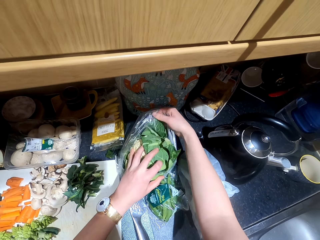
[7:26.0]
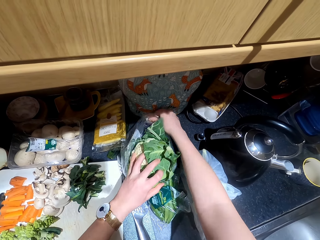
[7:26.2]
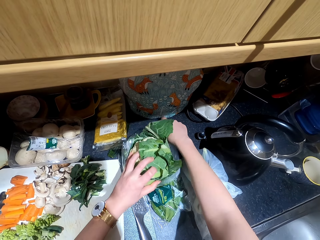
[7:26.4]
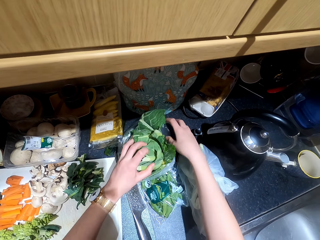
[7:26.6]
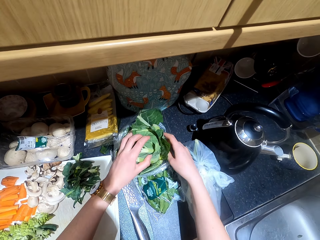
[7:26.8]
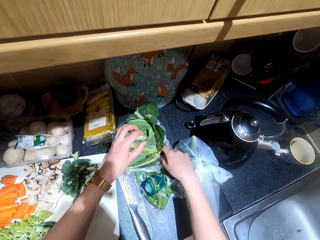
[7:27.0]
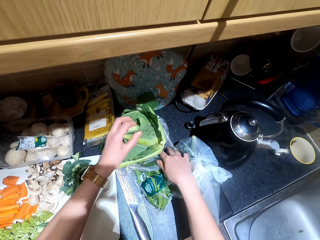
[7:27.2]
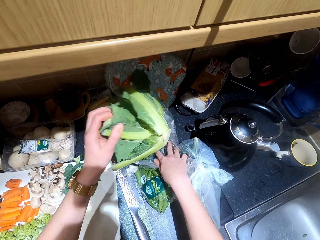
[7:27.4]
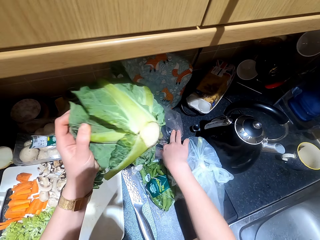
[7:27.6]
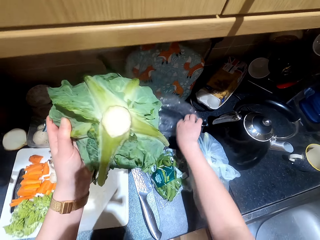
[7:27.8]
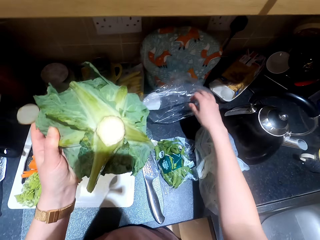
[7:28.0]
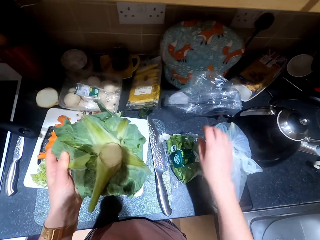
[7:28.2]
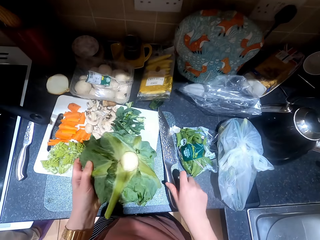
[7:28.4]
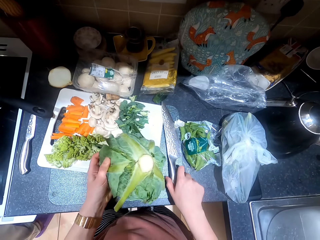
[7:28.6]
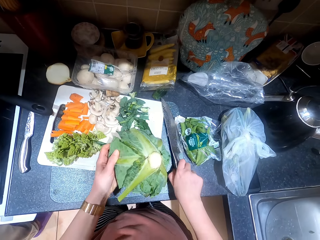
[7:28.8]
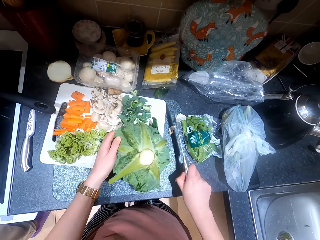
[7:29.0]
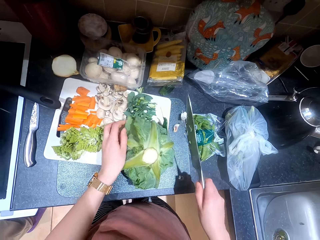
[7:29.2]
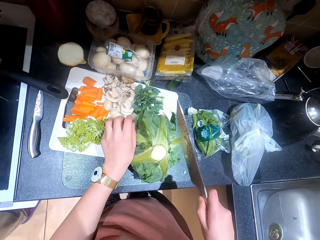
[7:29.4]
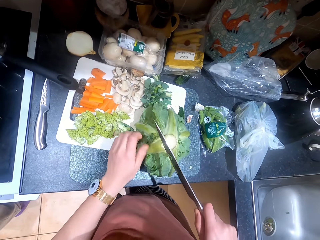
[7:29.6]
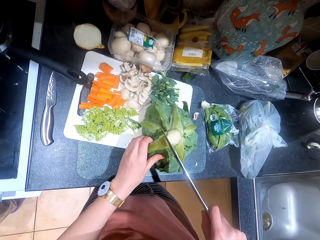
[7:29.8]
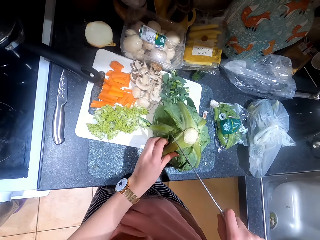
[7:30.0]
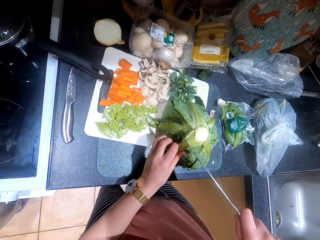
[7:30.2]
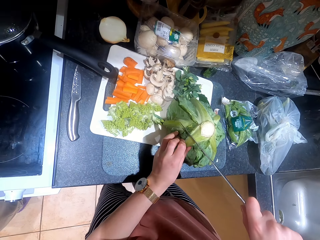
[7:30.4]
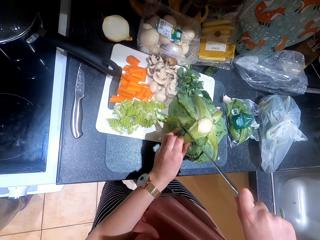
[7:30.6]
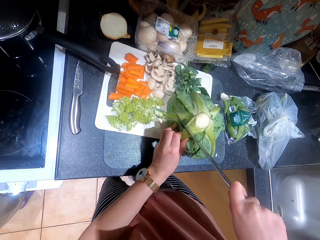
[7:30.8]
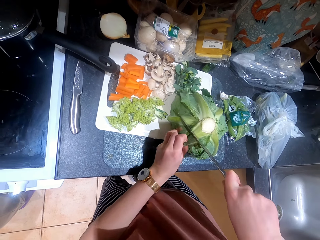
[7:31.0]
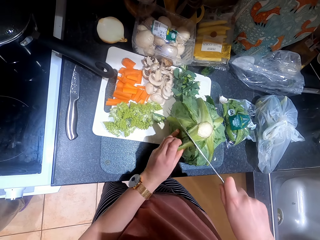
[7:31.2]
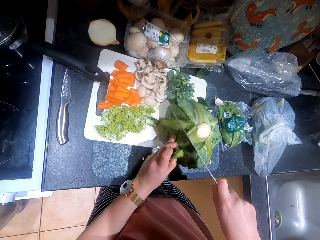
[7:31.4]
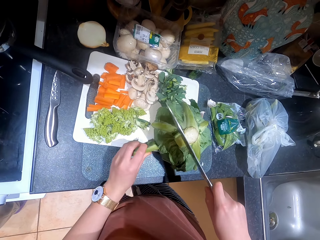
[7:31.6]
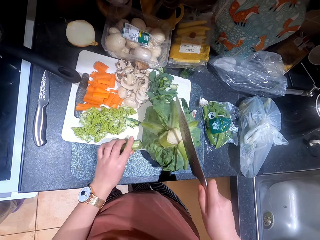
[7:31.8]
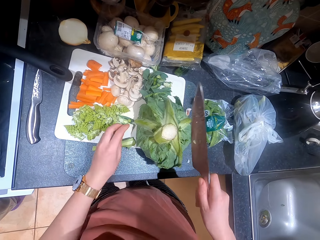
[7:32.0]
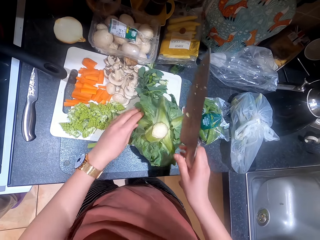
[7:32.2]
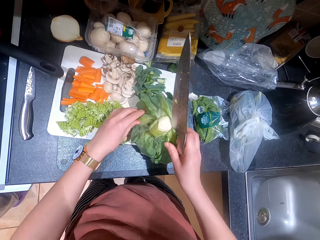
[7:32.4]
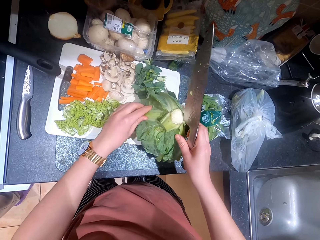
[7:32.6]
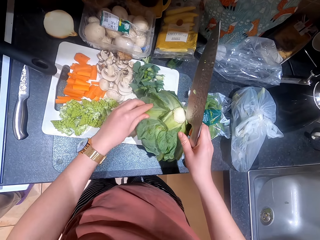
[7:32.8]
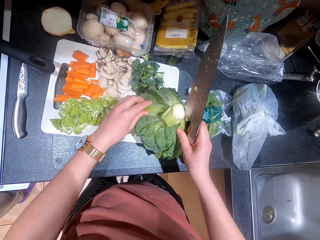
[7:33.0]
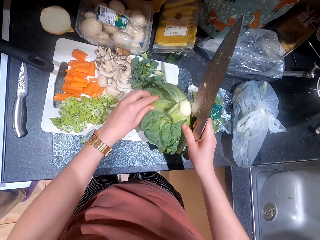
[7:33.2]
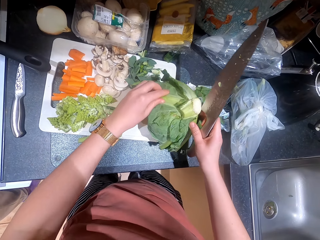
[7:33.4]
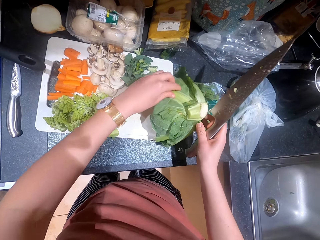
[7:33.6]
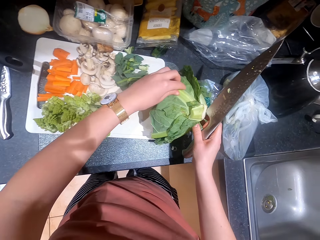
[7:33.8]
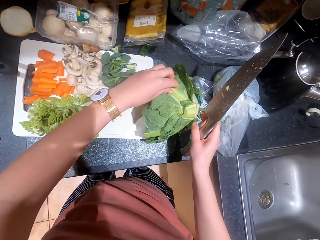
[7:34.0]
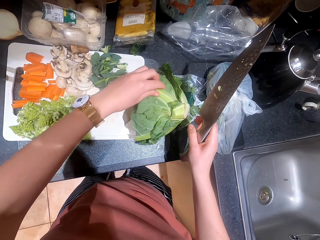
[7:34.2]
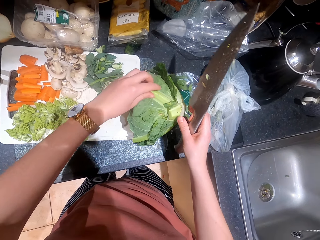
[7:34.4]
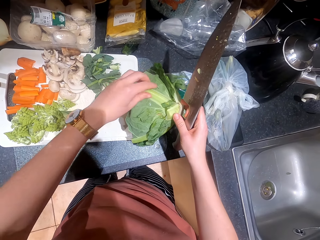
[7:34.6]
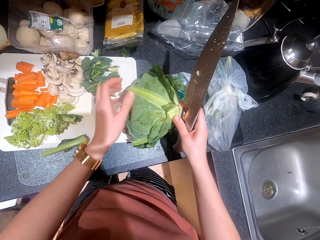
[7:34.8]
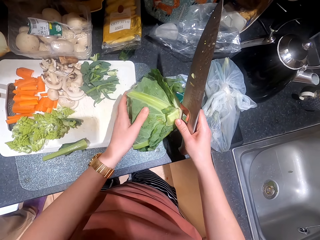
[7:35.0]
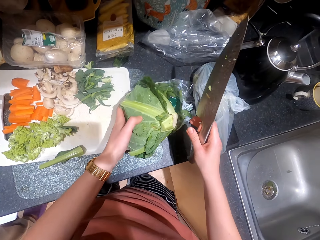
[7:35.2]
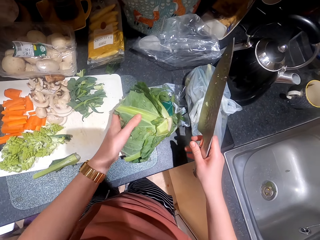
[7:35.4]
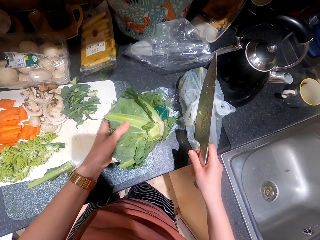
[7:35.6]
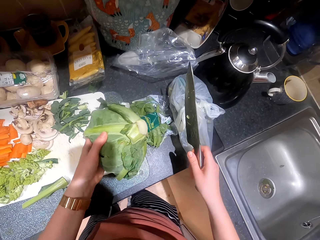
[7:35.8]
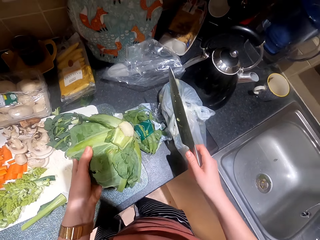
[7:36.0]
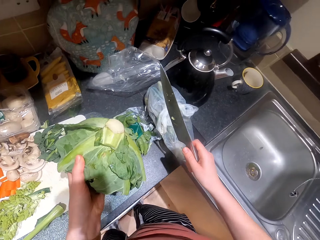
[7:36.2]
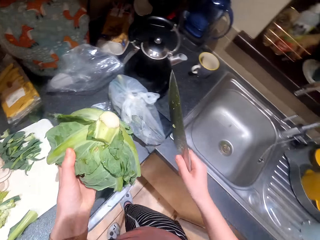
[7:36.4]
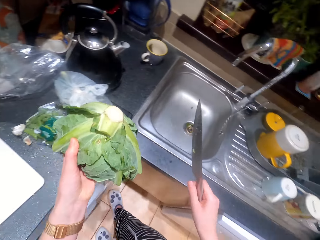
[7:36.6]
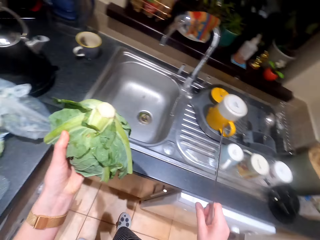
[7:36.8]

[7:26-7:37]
The camera wearer picks up the knife. They cut off the veg from the cauliflower. They converse with a woman.

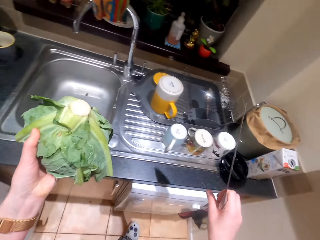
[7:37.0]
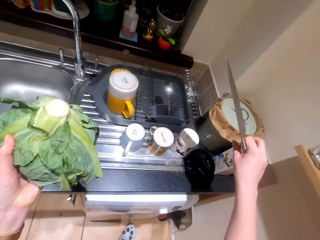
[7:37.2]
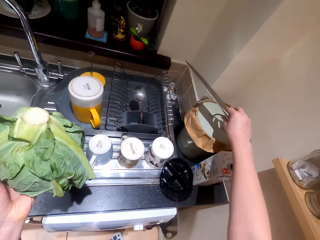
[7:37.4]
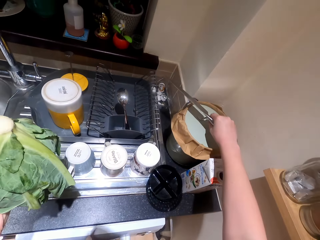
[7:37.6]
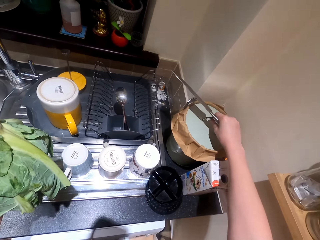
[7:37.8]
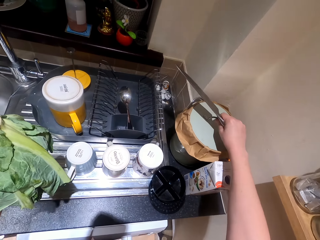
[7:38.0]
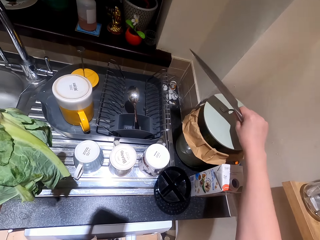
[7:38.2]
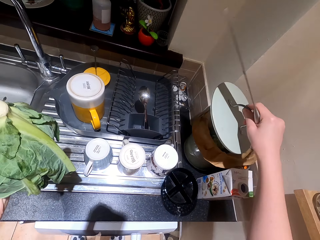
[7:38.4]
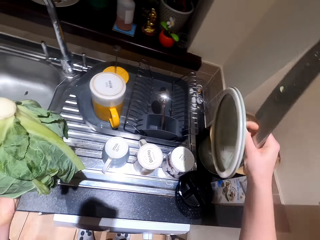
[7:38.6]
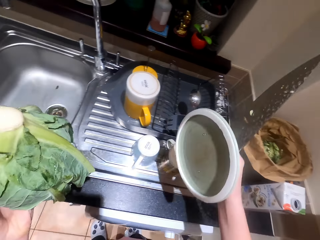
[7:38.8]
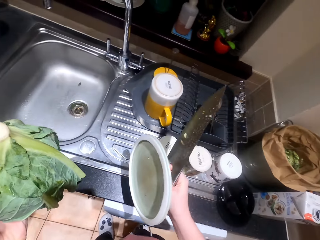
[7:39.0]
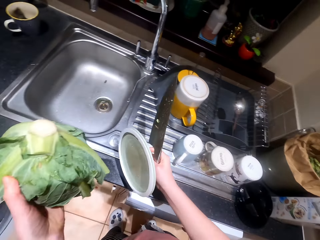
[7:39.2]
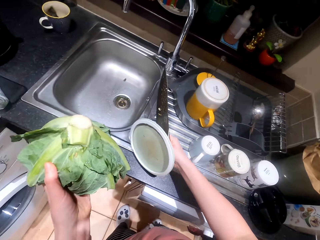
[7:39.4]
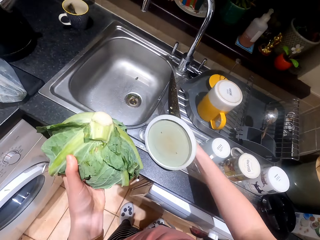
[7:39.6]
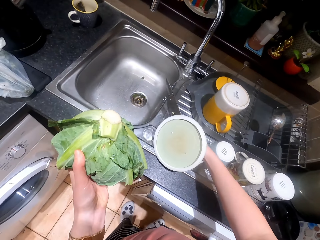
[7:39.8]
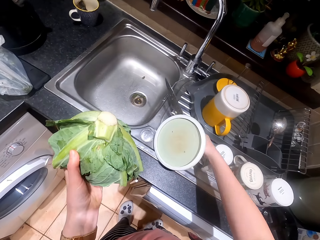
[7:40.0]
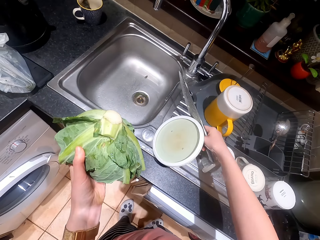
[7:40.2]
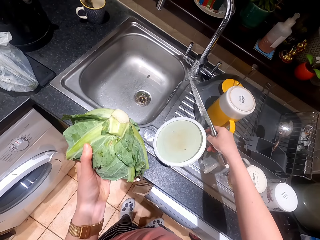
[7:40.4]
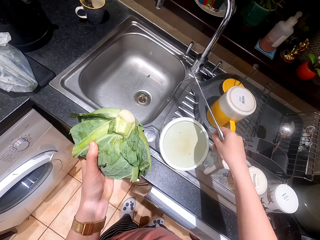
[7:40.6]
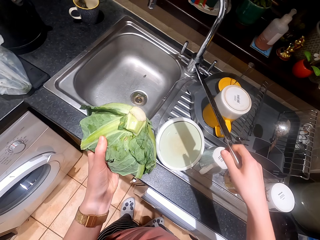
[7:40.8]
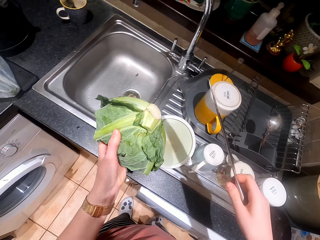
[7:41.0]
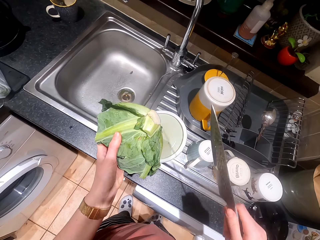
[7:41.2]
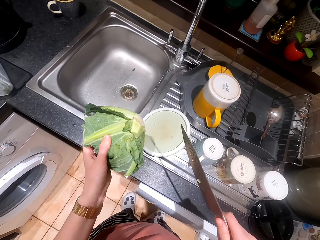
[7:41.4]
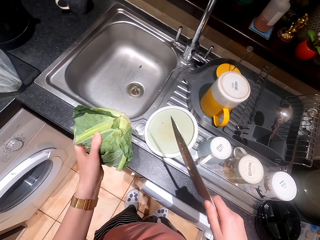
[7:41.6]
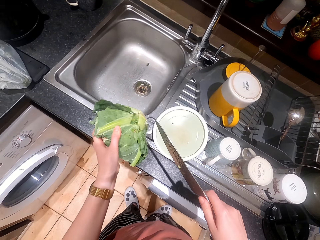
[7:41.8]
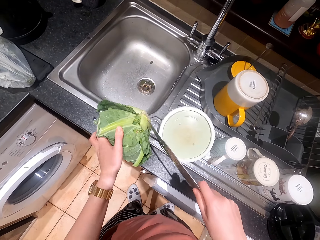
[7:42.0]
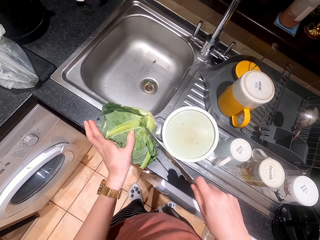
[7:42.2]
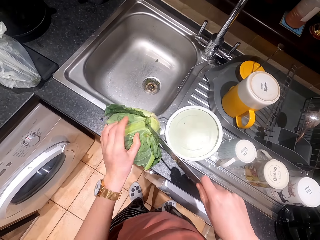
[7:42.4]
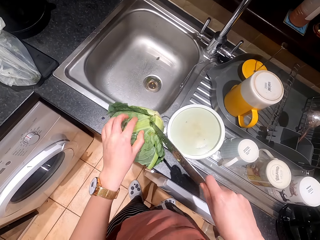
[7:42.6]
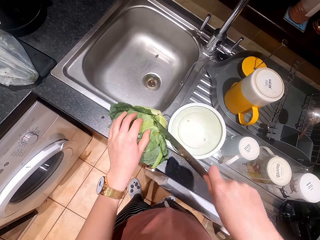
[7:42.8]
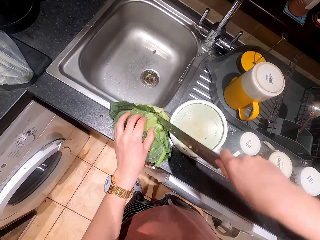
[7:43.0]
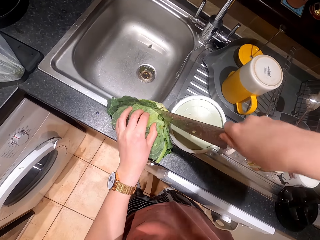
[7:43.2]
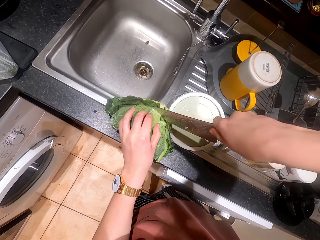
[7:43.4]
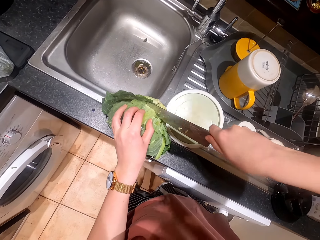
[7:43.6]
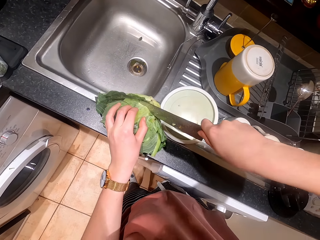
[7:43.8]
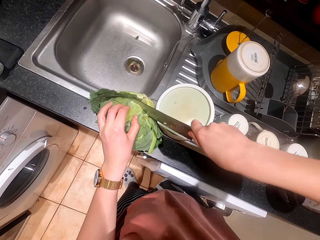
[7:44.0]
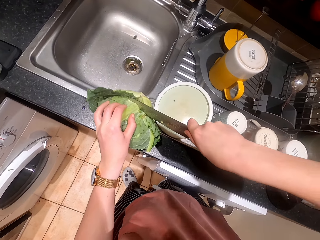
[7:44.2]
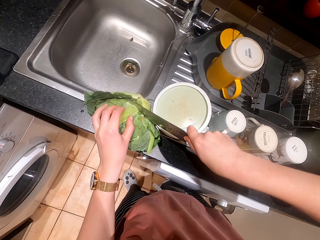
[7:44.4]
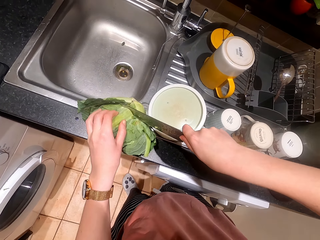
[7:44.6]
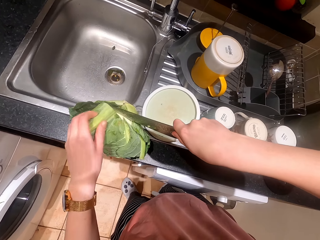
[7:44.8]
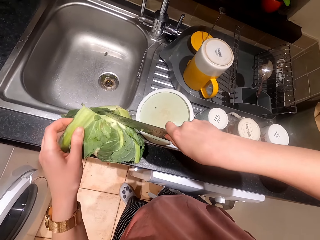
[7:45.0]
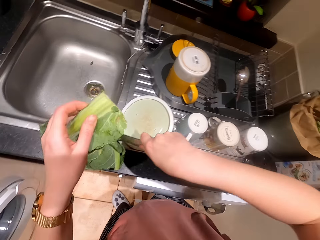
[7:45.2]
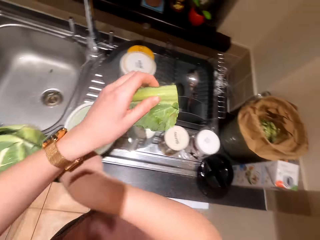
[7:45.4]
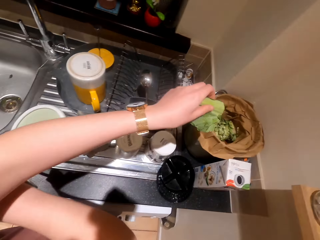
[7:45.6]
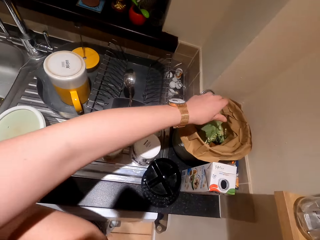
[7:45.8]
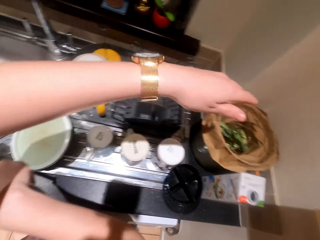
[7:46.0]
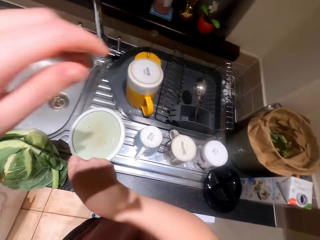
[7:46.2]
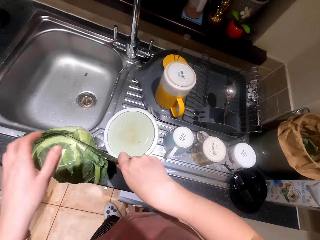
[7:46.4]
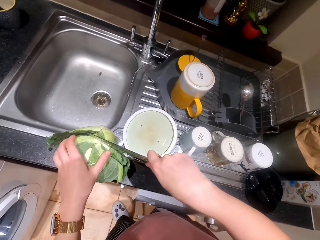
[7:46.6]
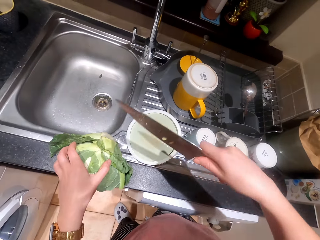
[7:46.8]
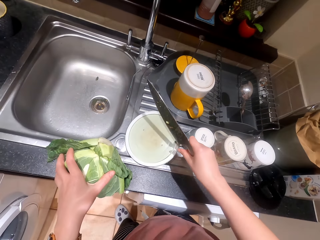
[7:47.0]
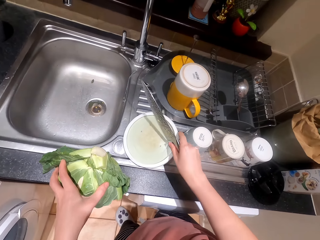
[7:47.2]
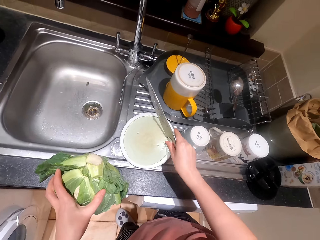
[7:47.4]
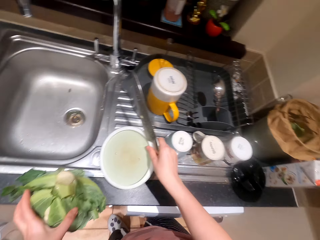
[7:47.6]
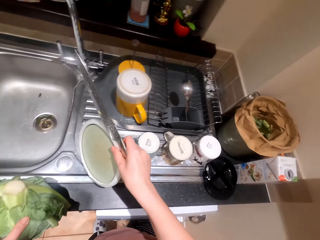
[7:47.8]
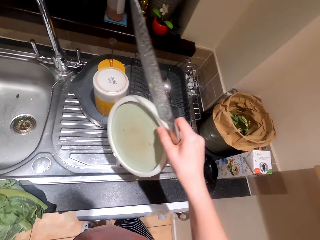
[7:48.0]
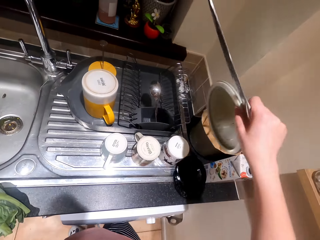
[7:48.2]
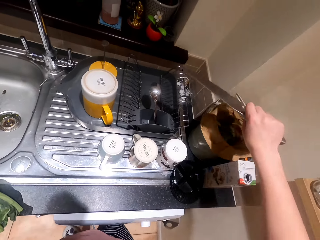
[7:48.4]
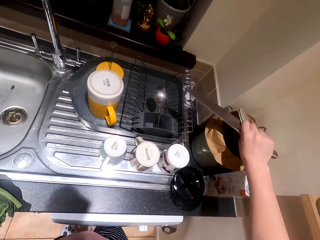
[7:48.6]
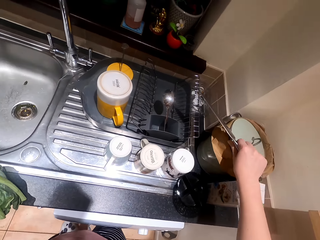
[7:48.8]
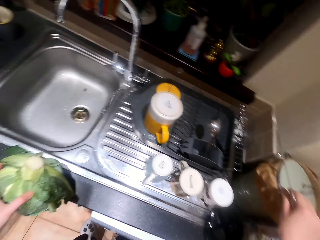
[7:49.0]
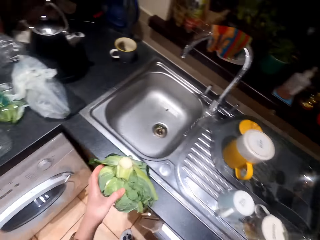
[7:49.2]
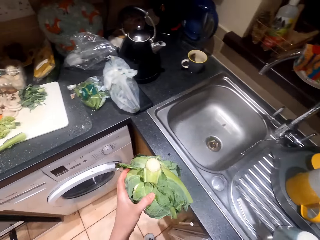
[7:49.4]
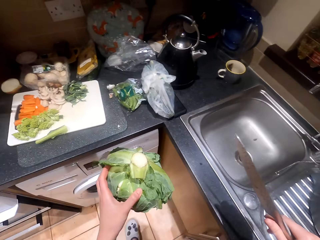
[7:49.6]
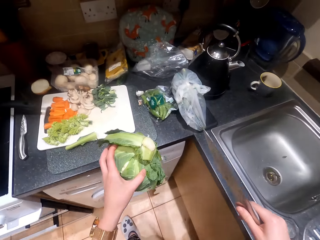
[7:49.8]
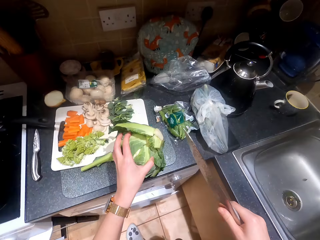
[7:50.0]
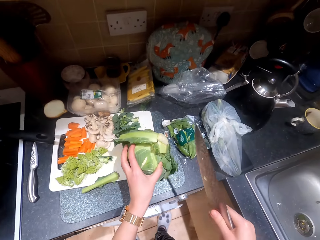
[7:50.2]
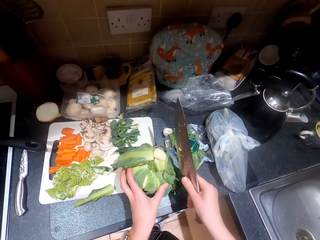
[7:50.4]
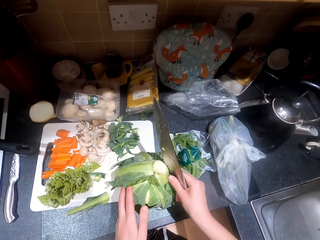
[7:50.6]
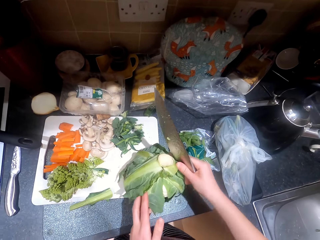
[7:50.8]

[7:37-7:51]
The camera wearer opens the bin. They drop the bin top. They cut the cauliflower. They drop cauliflower leaves in the bin. They close the bin.
